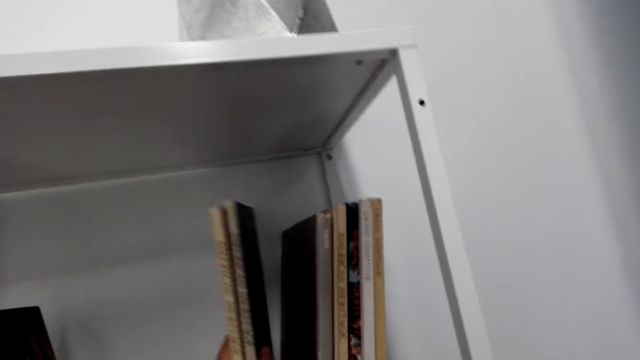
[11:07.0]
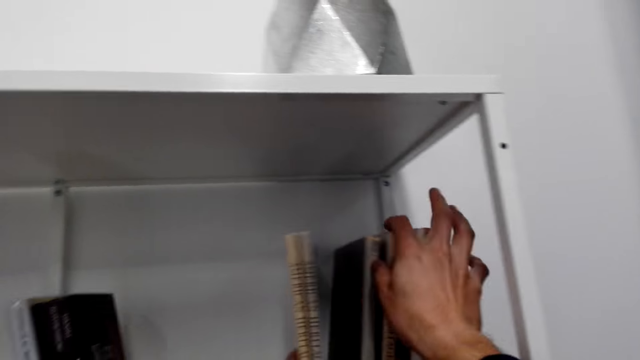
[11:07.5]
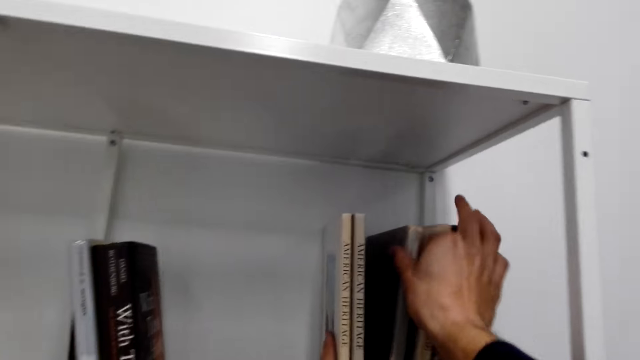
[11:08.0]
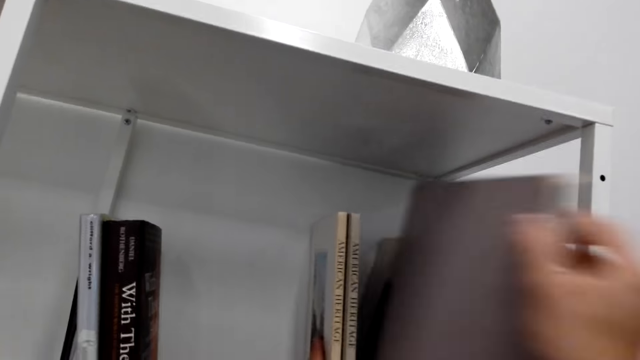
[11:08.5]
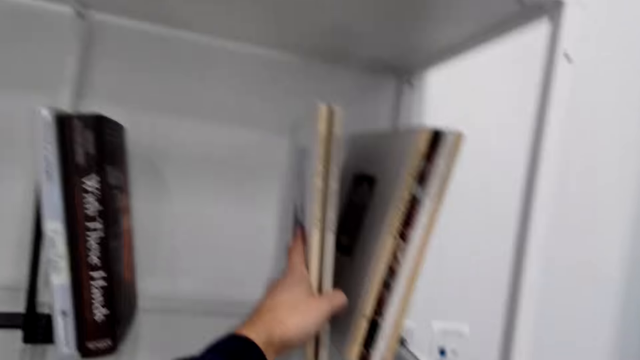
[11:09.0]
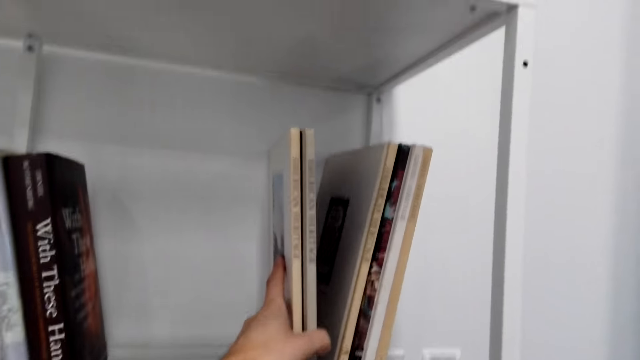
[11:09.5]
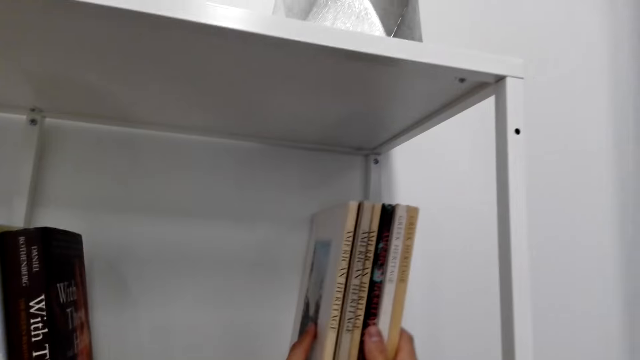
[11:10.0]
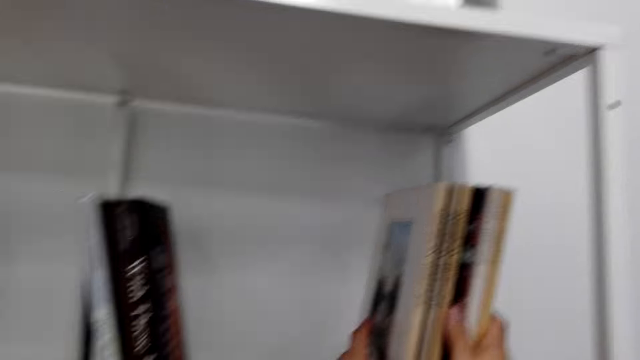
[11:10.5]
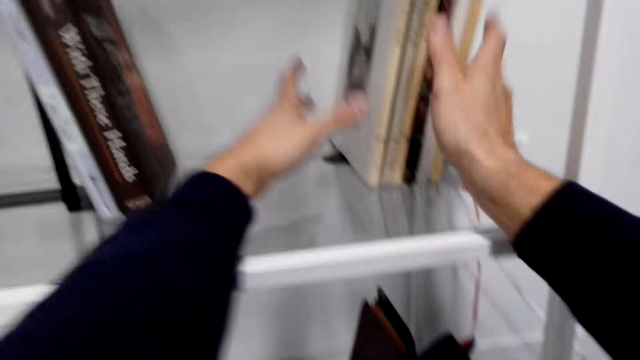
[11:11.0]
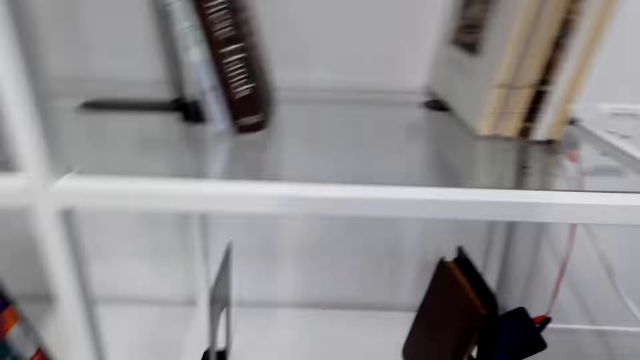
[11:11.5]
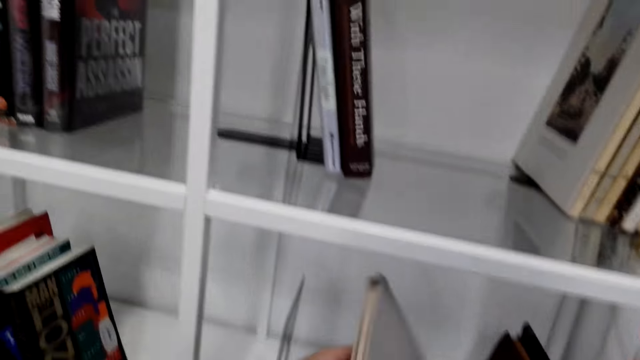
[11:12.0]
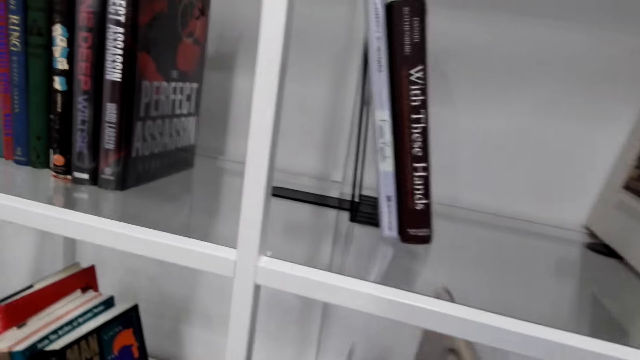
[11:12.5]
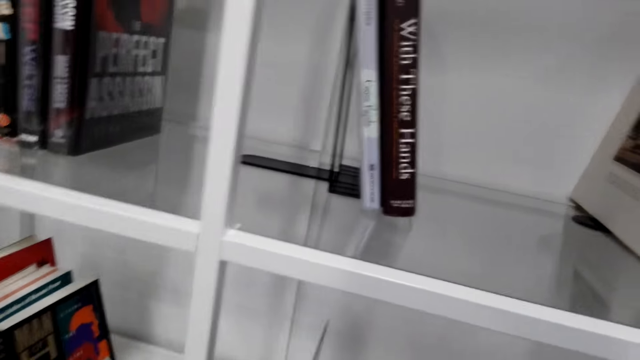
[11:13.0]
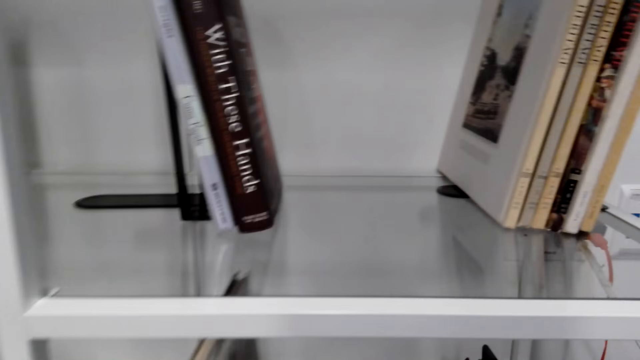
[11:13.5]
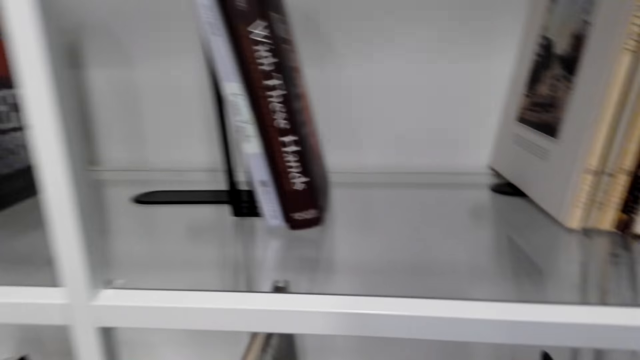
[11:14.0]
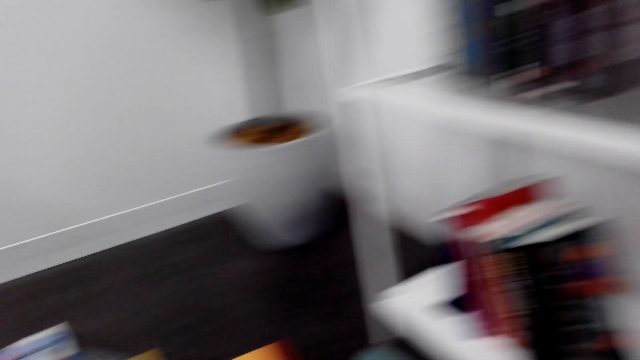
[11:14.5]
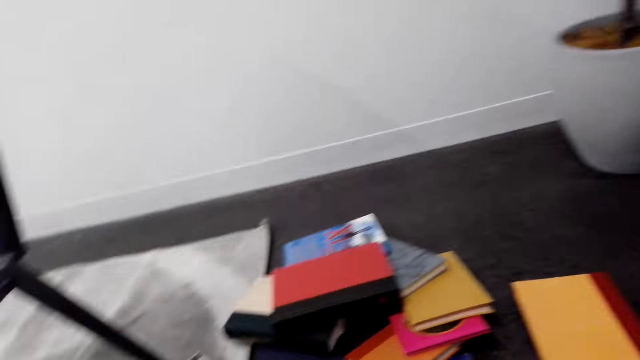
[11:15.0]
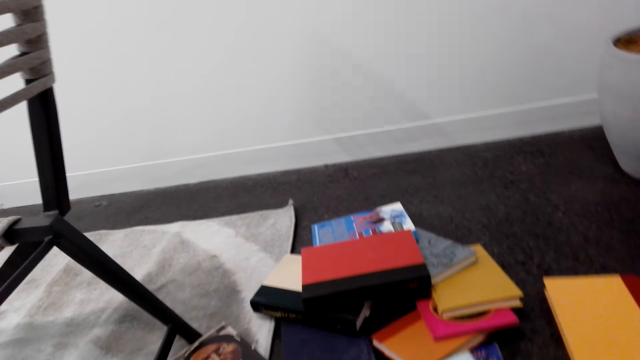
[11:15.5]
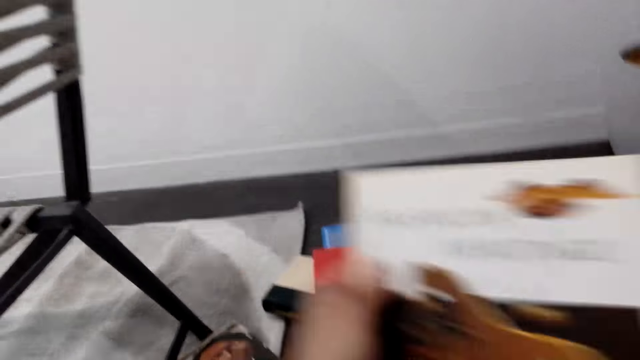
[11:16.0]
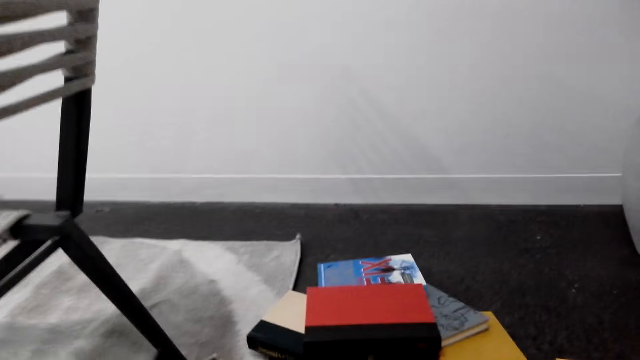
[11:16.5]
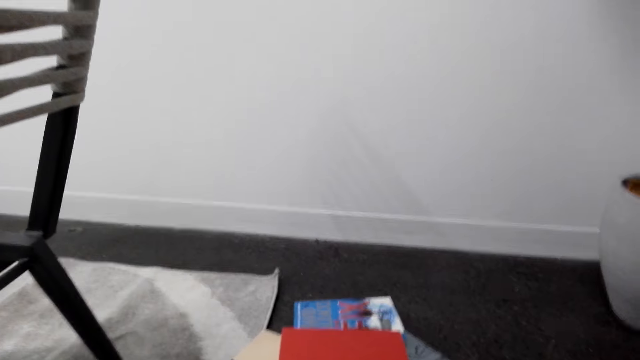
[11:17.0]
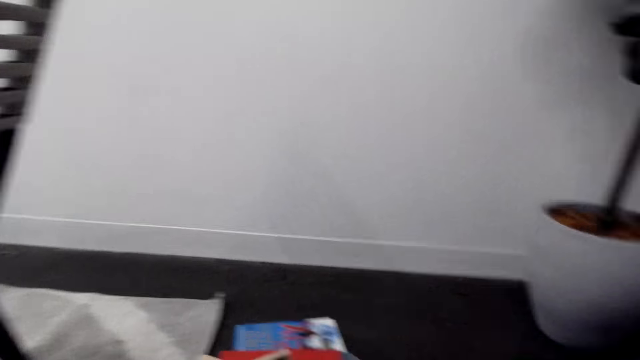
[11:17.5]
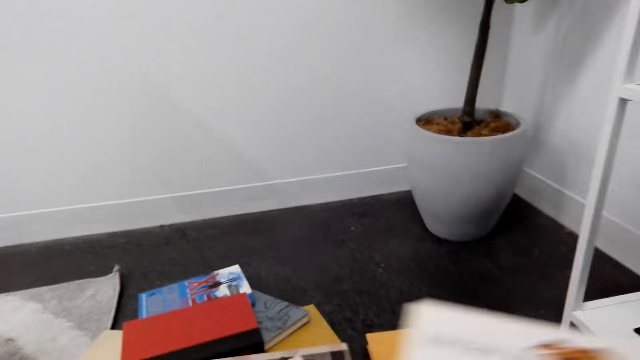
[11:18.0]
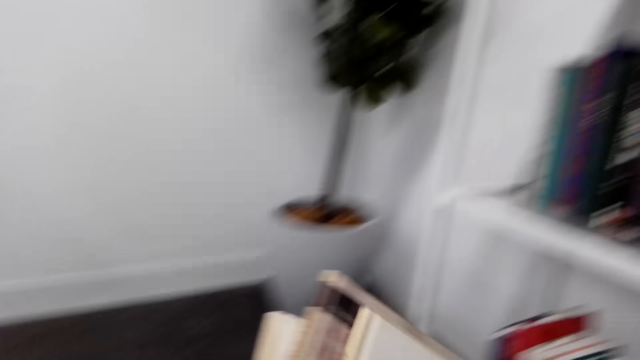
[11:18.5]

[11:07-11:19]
The camera wearer takes out a book from the shelf. They arrange the books on the shelf. They put the book on the shelf. They pick up books from the floor.

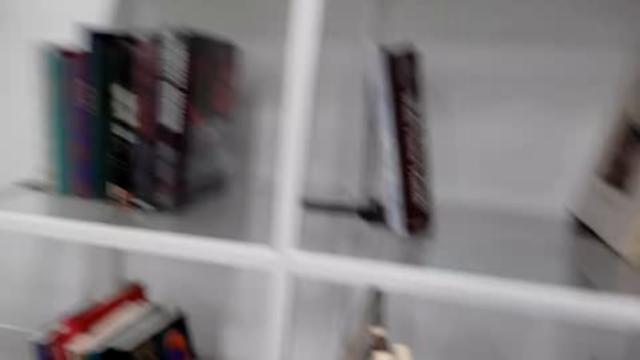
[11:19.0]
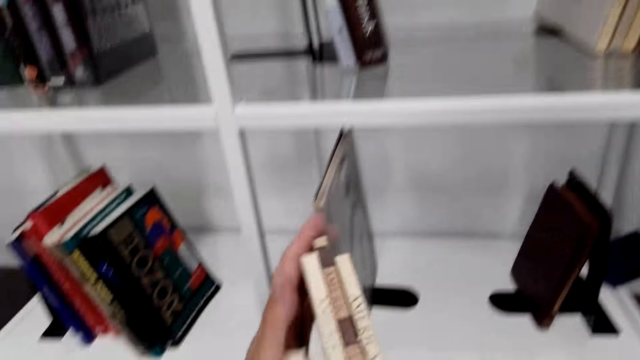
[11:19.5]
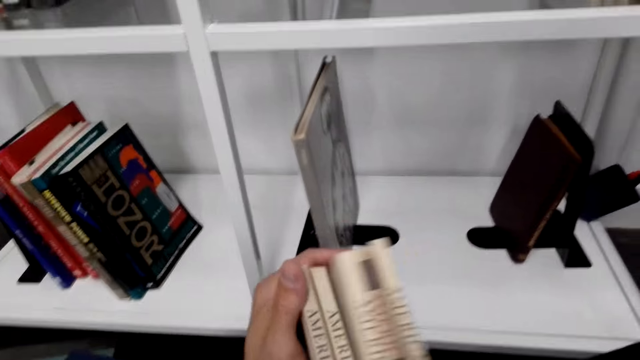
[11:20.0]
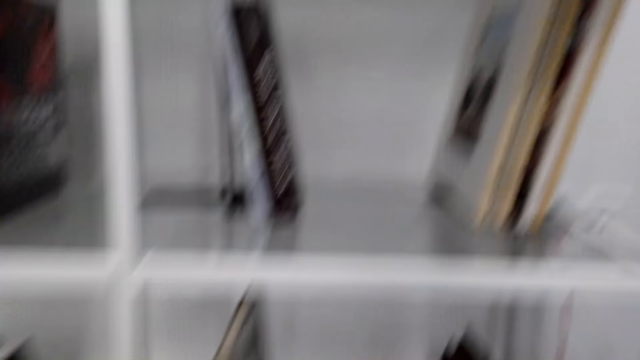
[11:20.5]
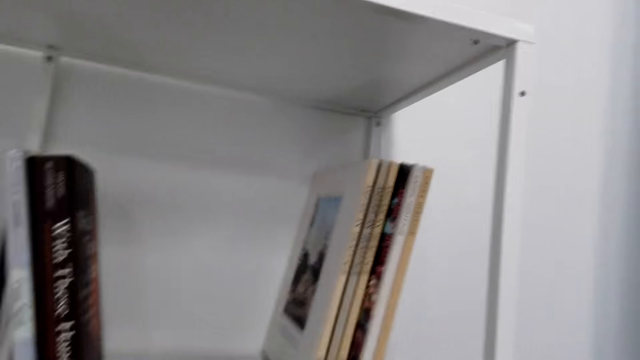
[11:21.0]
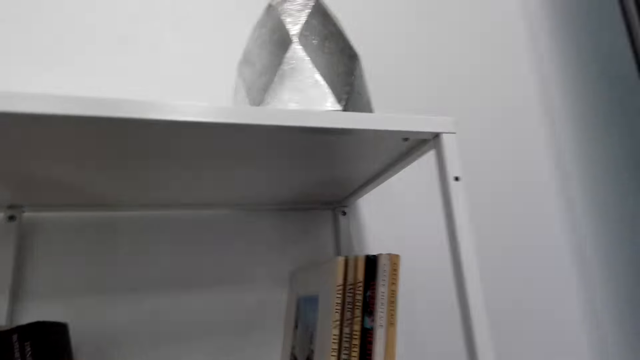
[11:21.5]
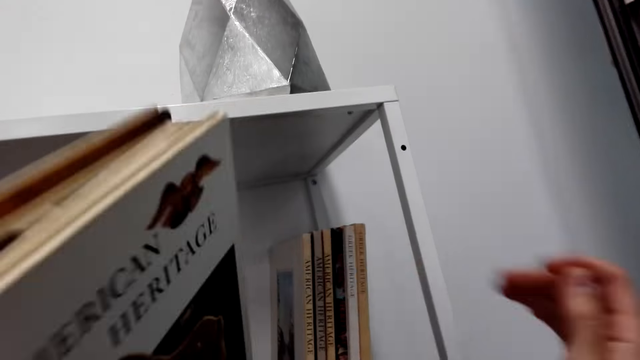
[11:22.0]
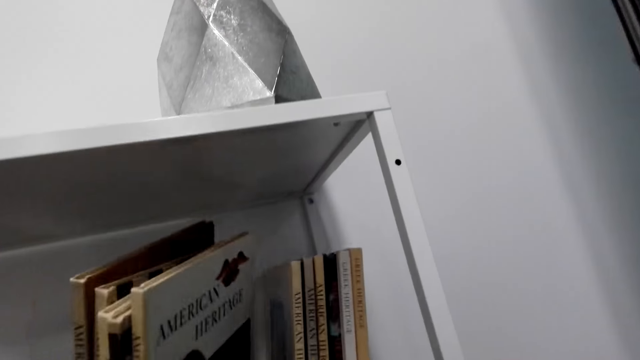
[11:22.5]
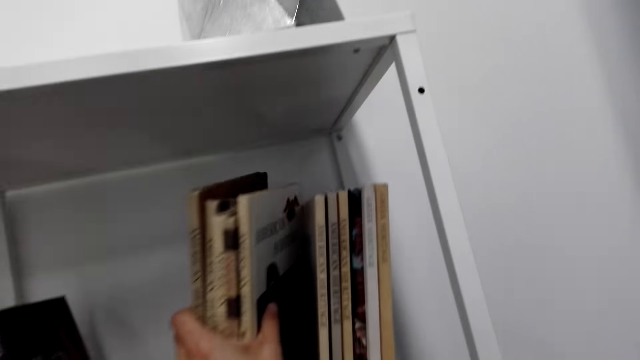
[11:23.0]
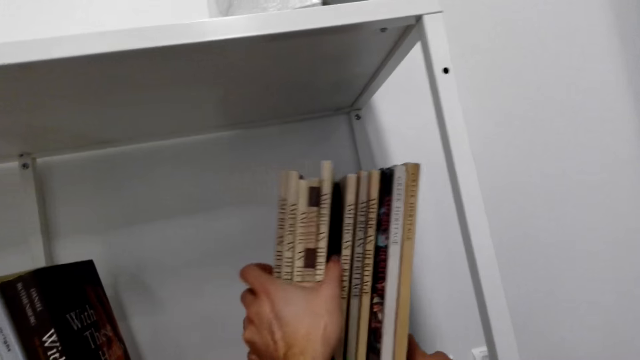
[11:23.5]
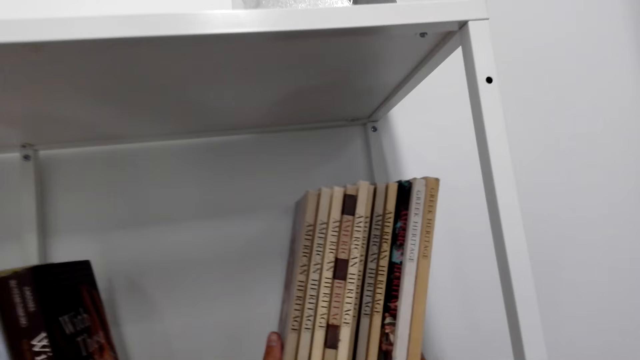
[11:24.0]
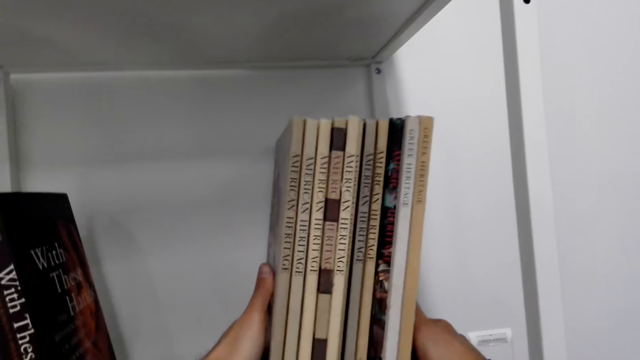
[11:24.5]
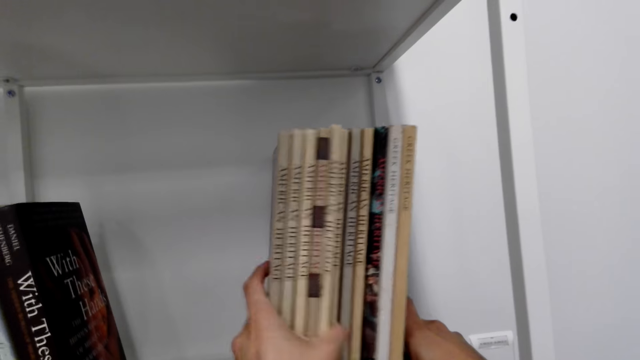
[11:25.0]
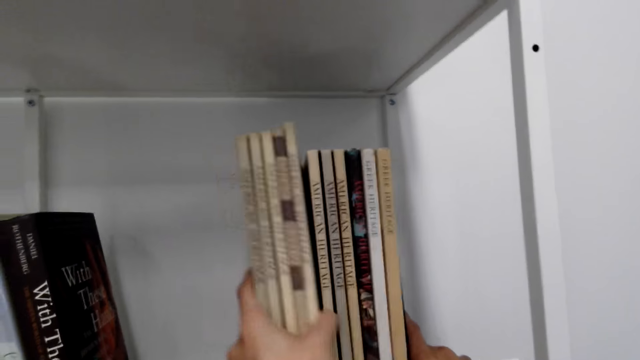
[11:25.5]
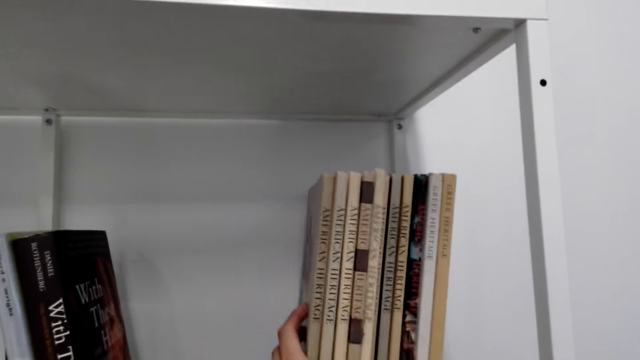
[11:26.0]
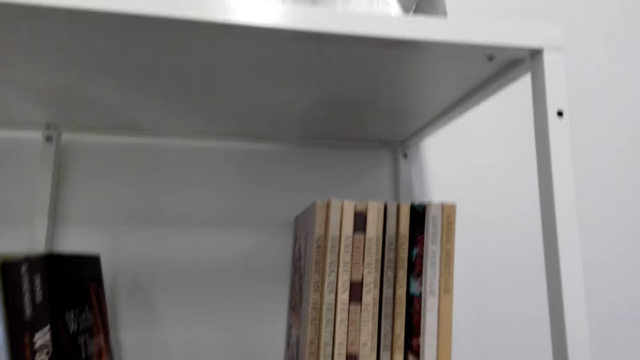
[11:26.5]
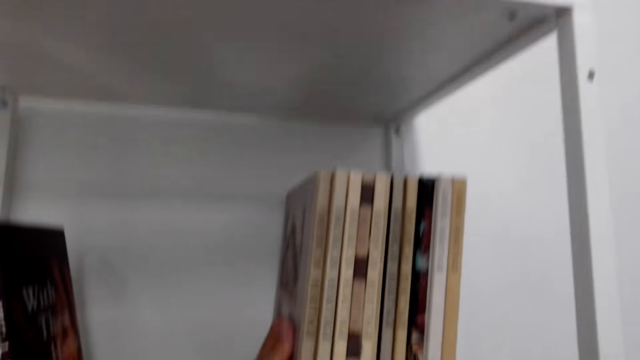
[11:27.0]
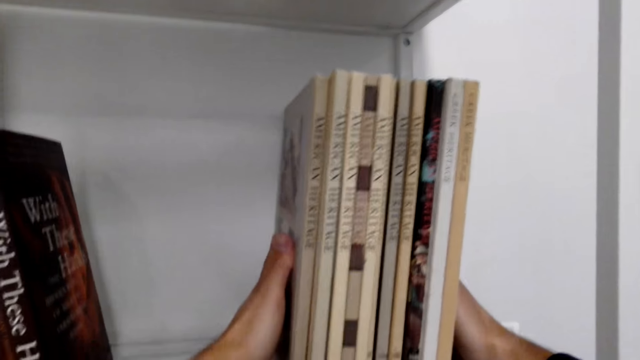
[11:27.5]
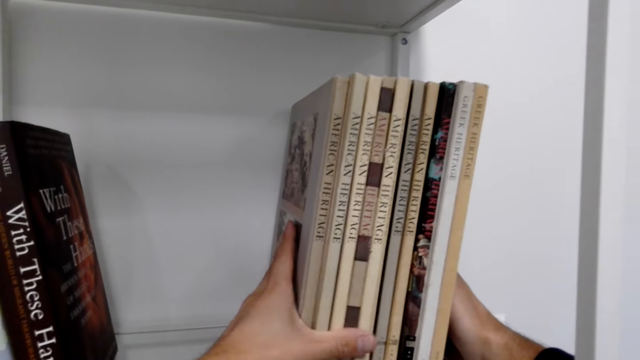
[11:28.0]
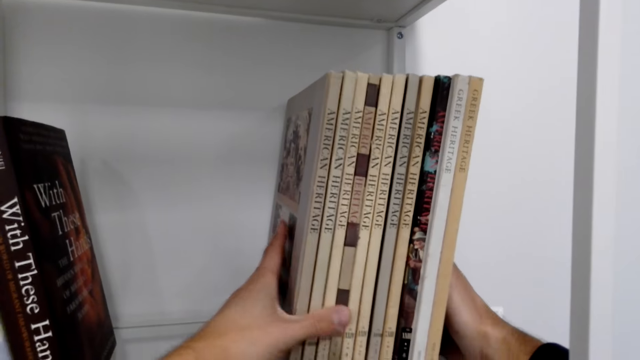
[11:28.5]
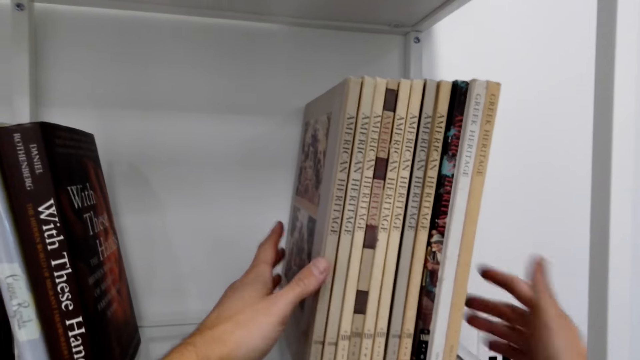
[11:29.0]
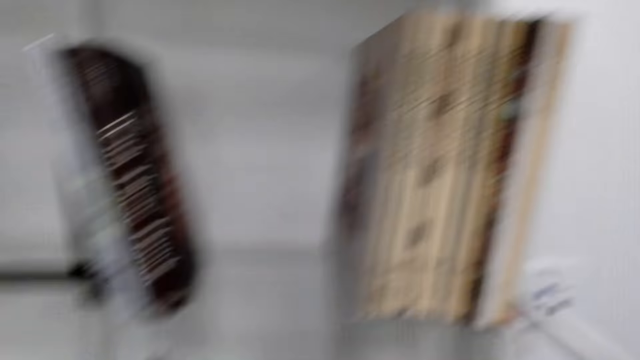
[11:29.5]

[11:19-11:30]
The camera wearer stares at a book. They put the books on the shelf. They arrange the books on the shelf.
